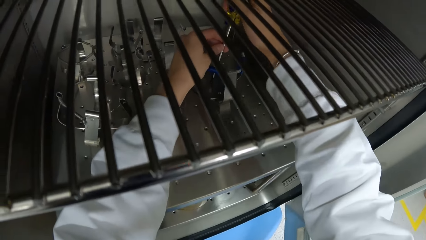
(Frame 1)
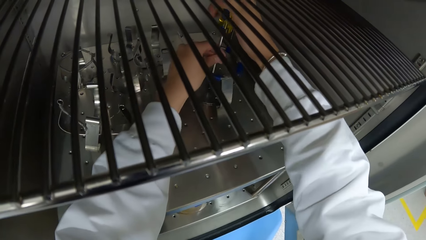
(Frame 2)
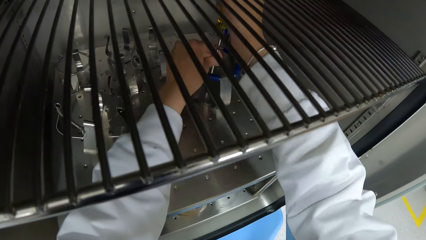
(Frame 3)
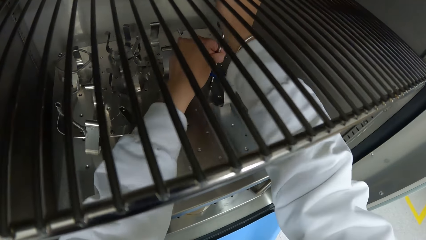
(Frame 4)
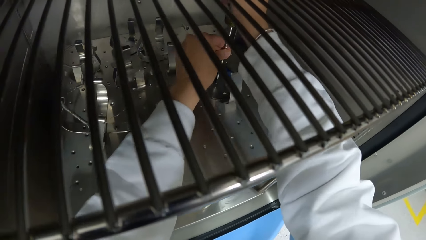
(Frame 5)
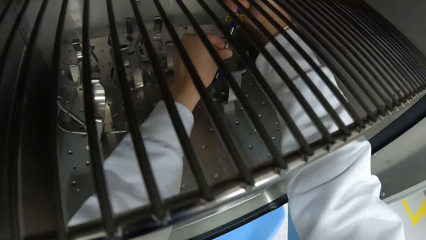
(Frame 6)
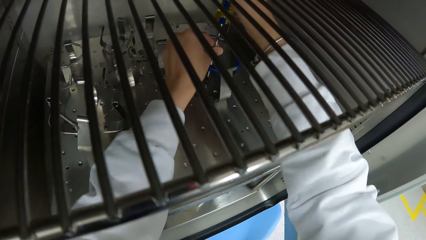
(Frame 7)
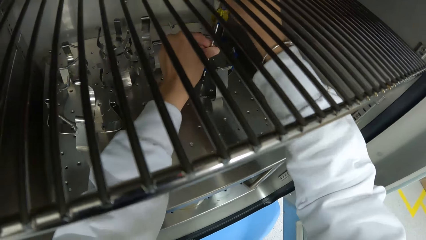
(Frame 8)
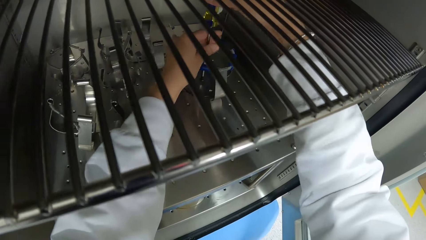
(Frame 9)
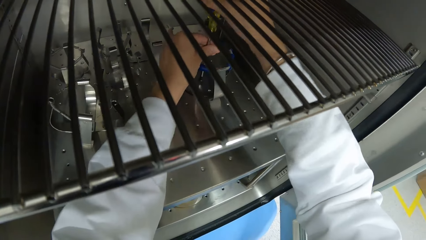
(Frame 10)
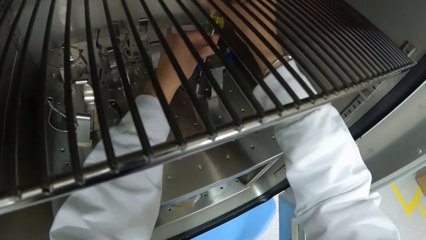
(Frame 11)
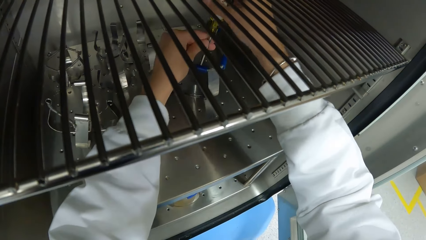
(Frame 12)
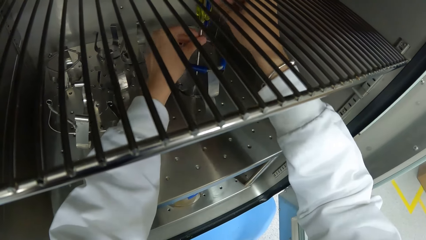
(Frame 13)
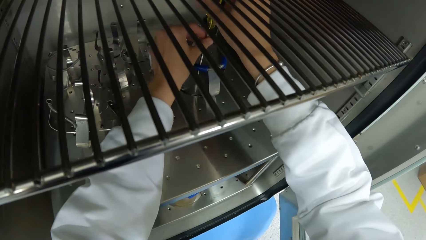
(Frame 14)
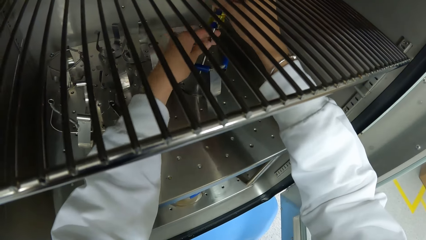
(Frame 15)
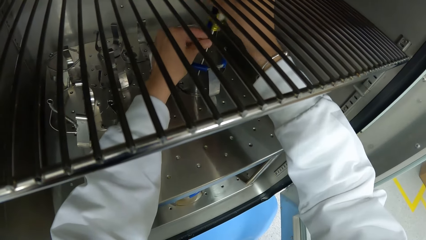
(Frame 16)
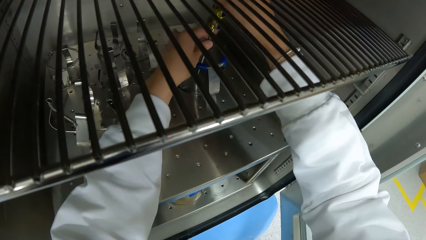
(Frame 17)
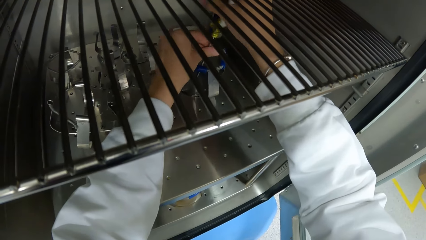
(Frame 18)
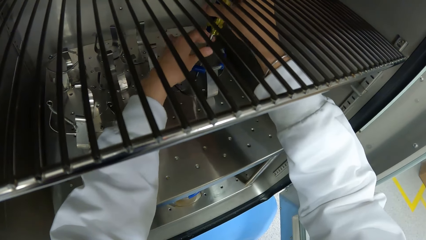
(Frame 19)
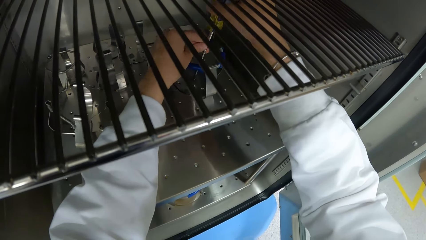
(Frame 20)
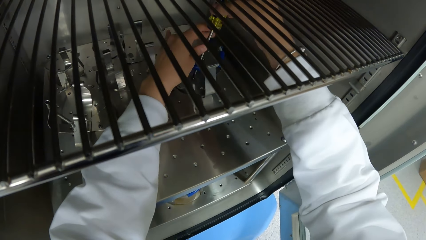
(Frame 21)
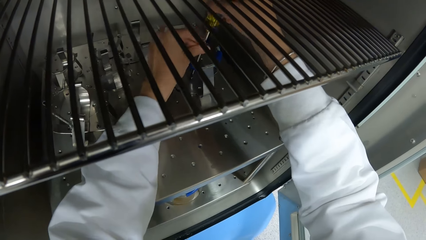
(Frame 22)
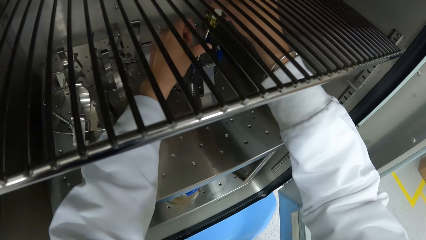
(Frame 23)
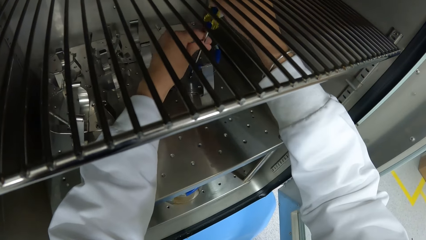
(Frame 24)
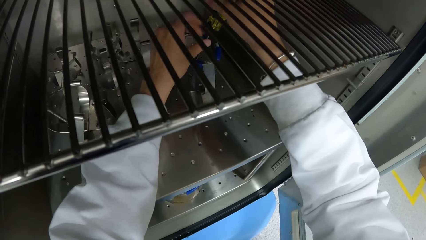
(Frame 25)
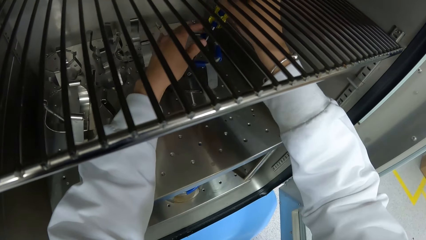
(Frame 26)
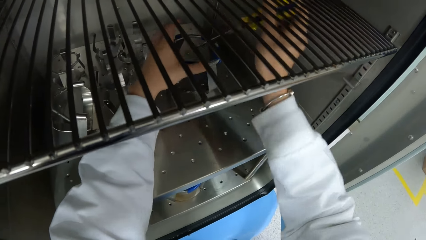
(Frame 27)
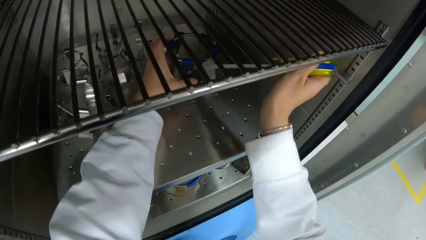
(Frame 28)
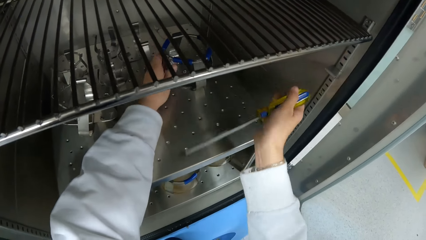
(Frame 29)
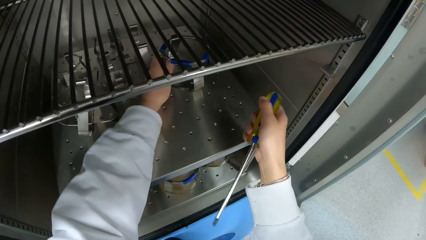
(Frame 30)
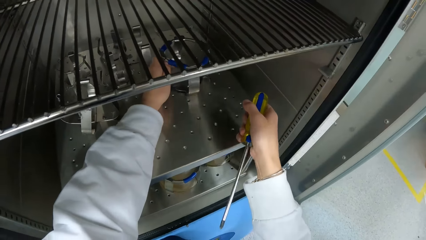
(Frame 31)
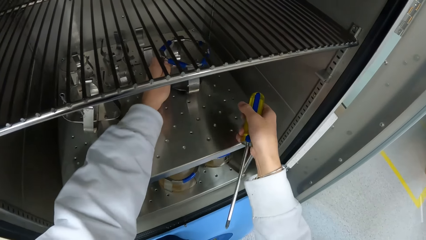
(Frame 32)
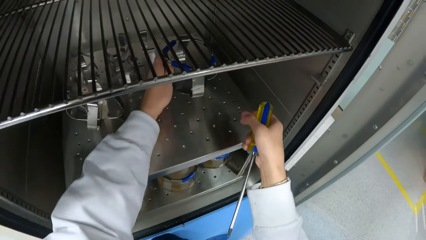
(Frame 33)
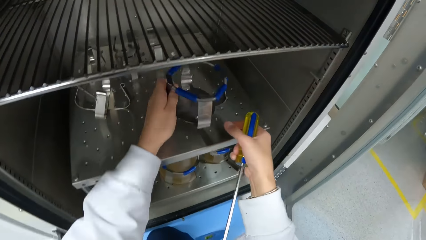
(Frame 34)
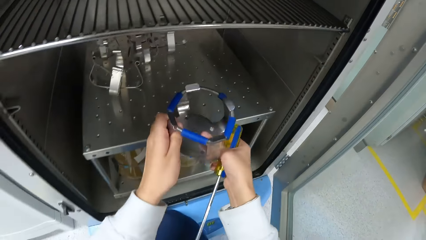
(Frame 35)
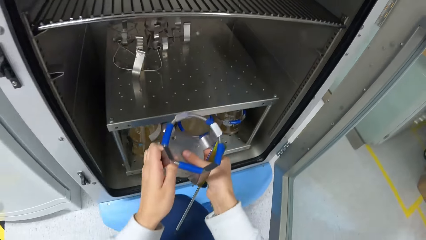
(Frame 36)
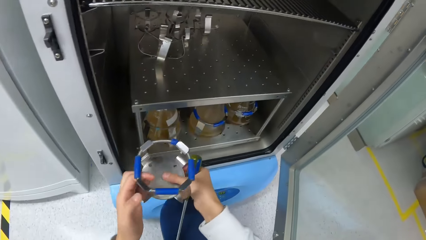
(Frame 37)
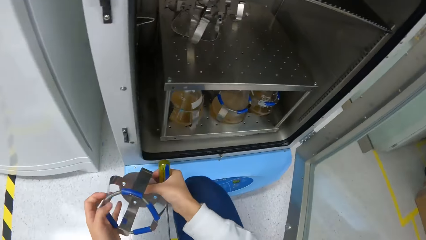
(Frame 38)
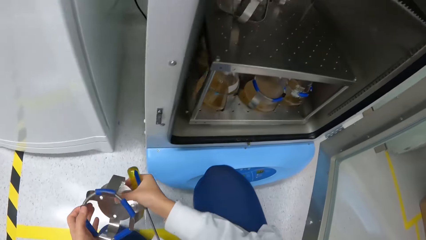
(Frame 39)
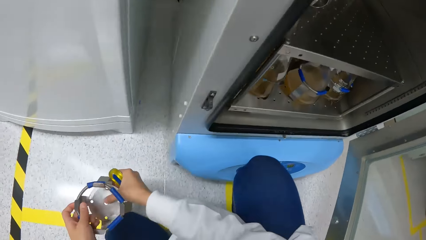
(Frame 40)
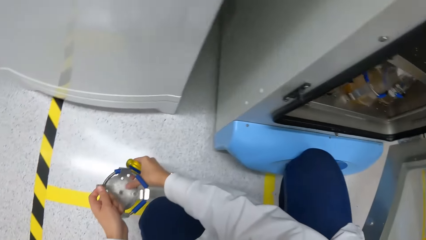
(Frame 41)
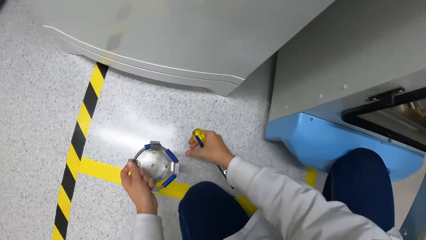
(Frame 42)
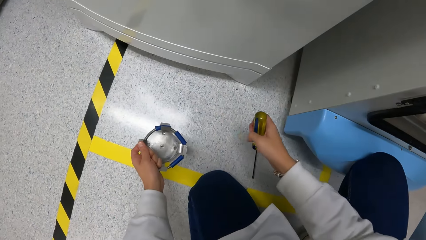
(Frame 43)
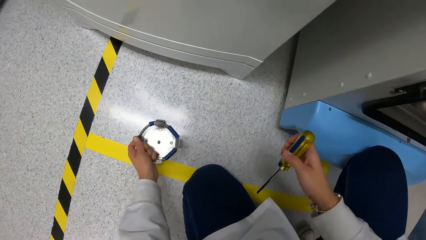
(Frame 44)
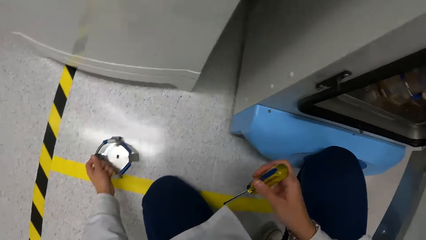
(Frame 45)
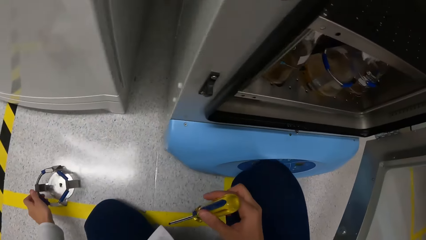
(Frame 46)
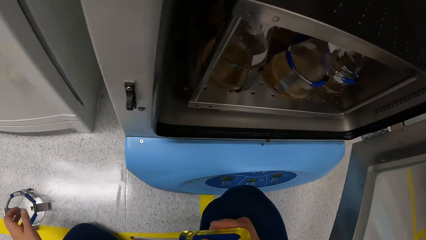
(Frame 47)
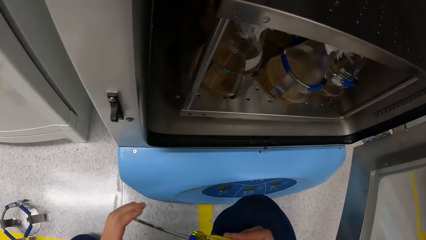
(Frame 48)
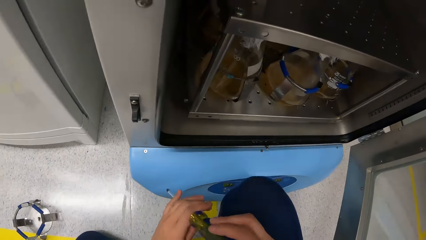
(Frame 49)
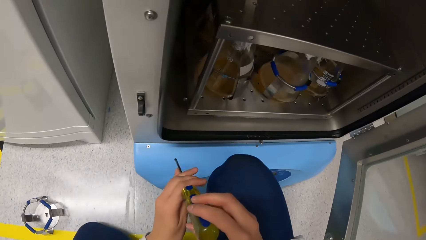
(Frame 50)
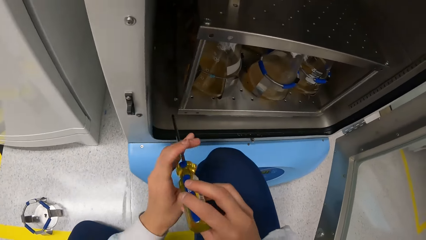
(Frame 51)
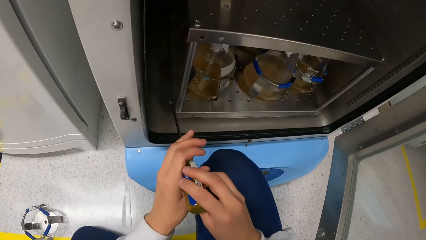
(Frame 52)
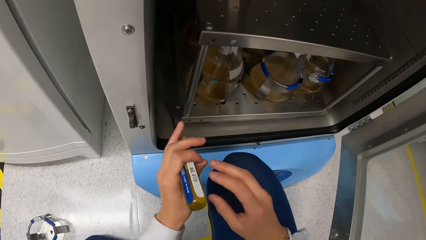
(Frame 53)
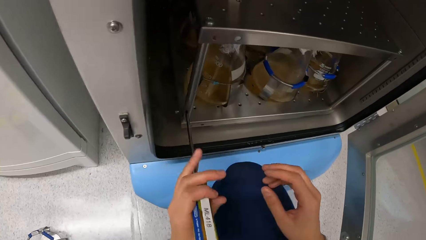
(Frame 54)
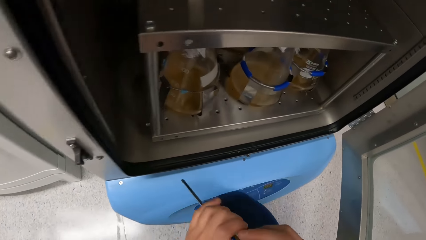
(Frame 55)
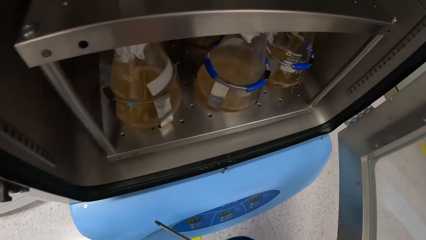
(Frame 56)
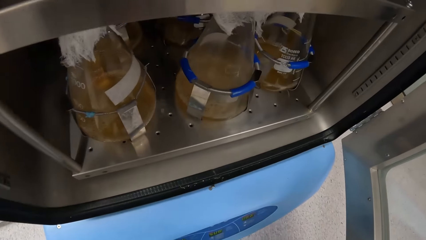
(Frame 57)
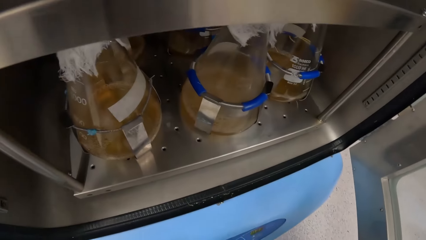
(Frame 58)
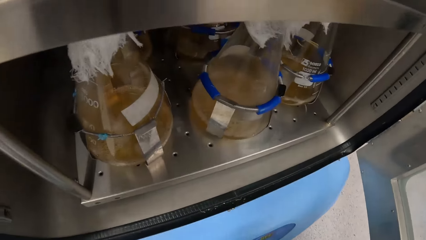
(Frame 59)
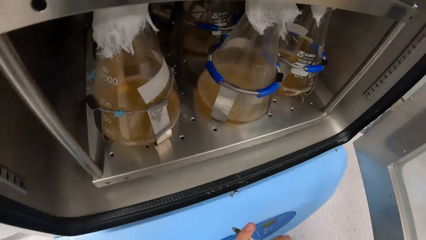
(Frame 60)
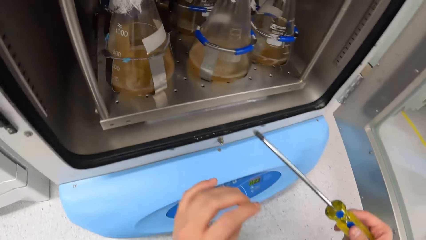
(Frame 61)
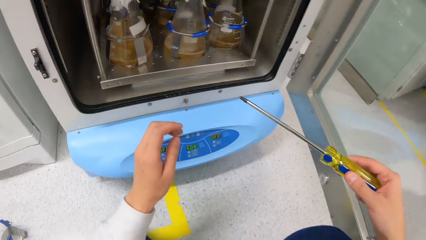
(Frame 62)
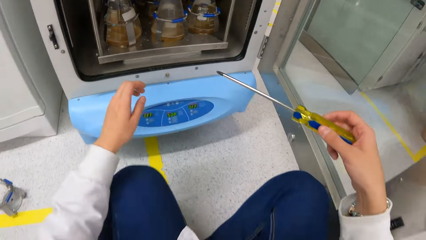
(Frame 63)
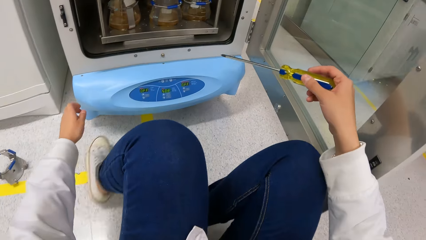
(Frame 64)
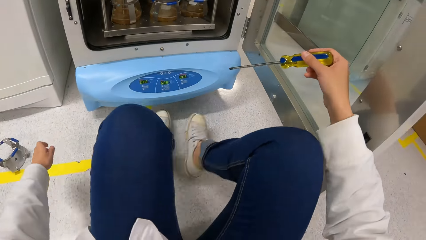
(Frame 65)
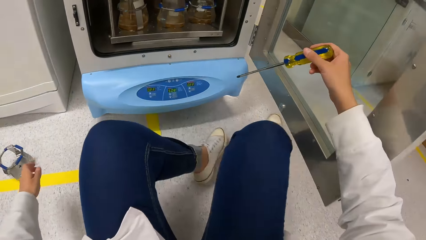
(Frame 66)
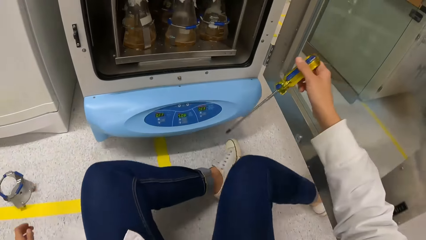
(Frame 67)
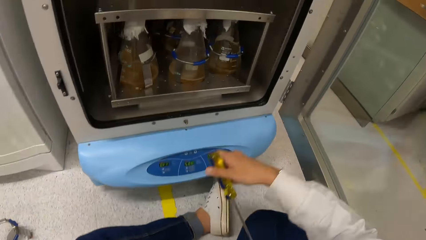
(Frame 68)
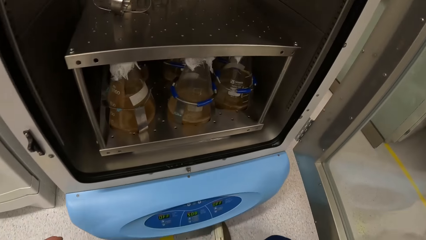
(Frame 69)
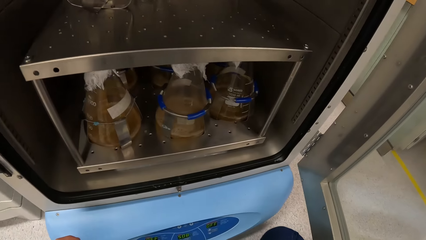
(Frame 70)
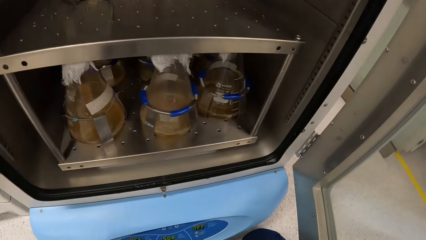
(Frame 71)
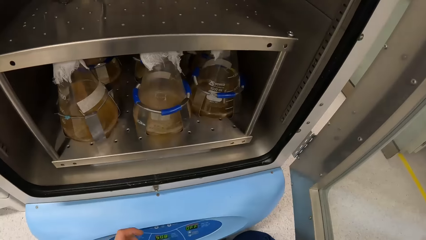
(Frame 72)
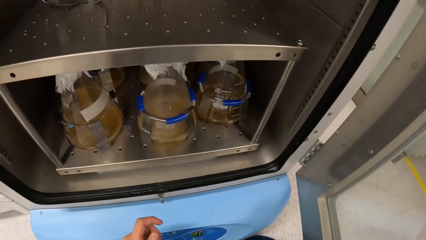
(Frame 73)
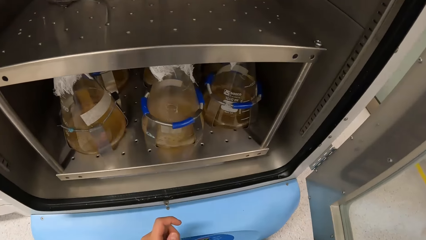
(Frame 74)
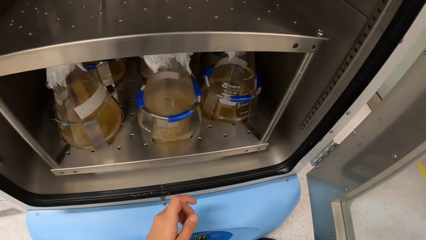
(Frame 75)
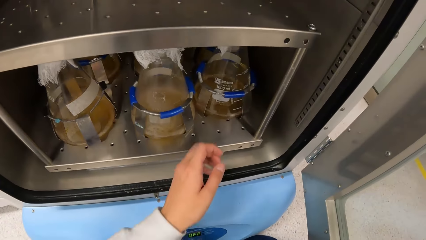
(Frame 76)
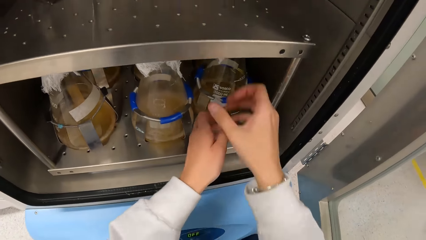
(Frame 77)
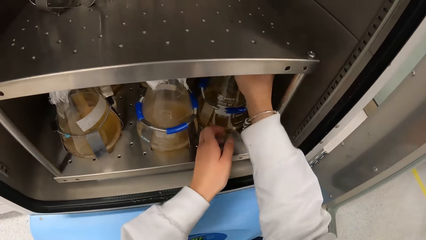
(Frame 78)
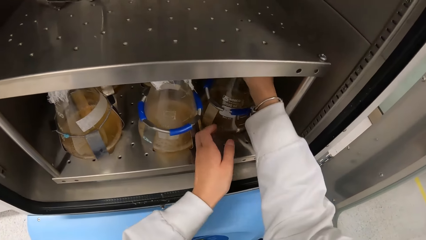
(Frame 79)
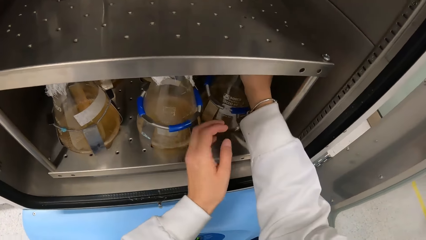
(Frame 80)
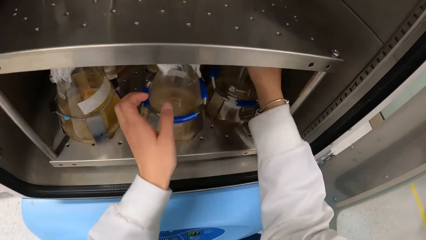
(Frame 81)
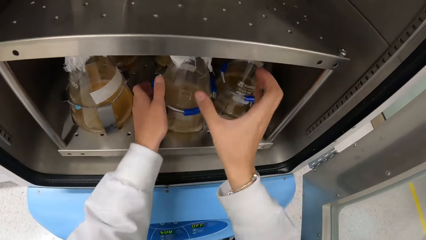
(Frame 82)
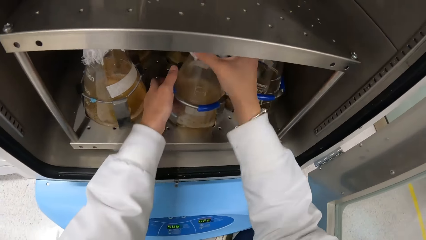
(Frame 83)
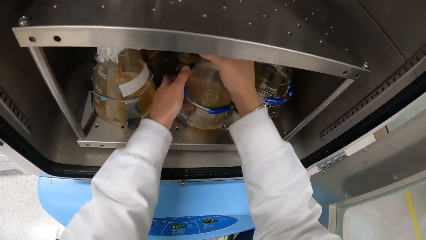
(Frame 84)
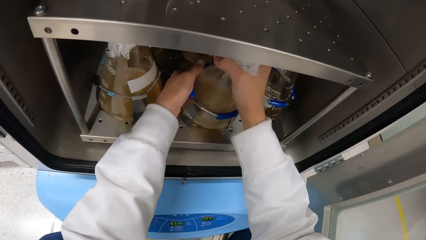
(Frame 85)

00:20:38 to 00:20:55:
The camera wearer brings out the part of the incubator shaker machine with both hands. He drops the part of the incubator shaker machine on the floor with his left hand.
